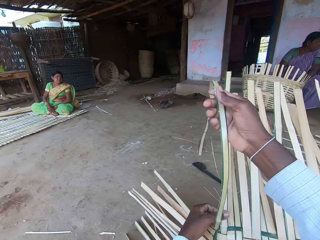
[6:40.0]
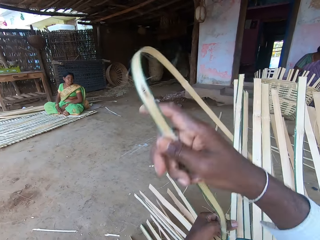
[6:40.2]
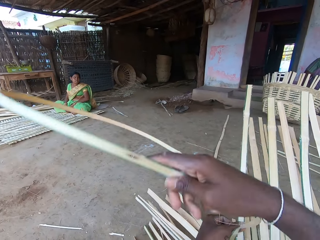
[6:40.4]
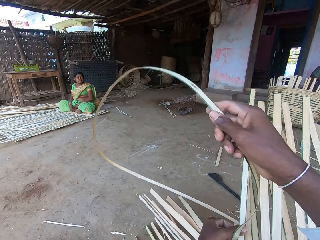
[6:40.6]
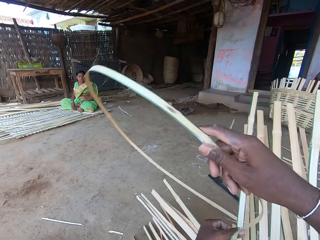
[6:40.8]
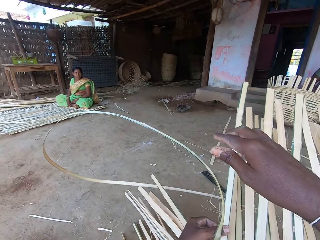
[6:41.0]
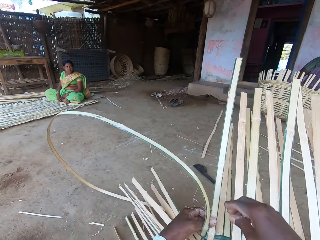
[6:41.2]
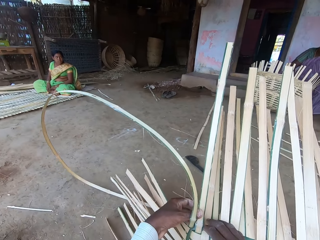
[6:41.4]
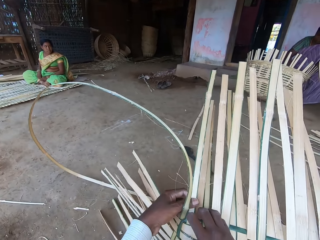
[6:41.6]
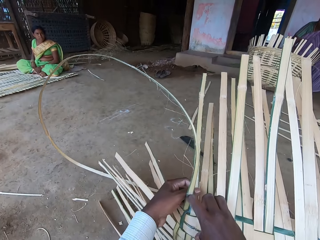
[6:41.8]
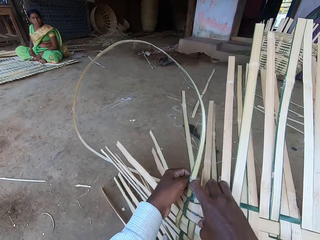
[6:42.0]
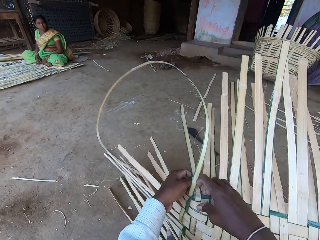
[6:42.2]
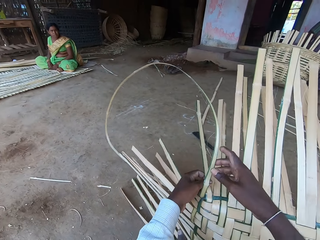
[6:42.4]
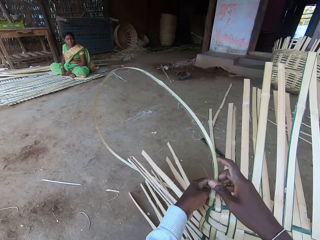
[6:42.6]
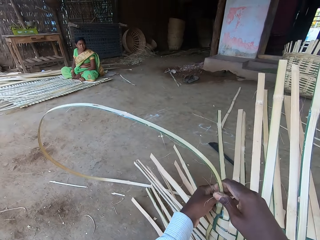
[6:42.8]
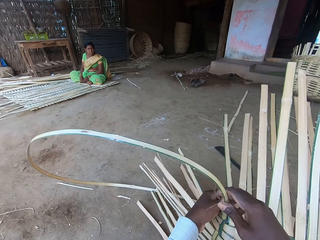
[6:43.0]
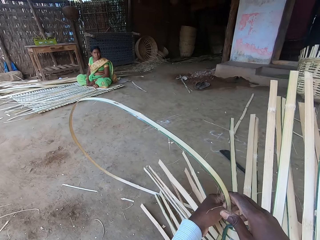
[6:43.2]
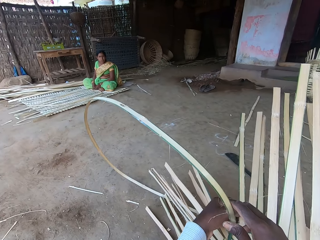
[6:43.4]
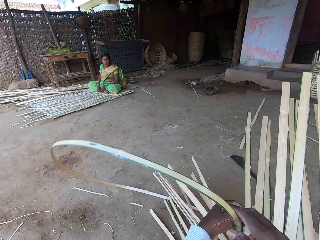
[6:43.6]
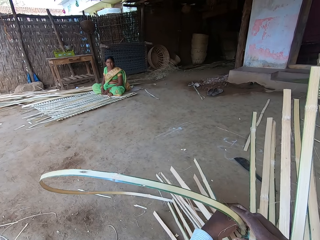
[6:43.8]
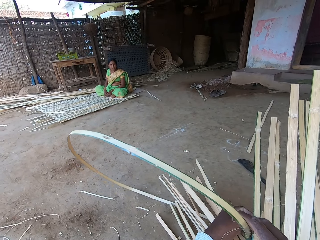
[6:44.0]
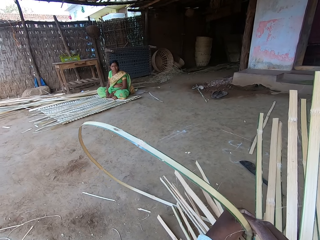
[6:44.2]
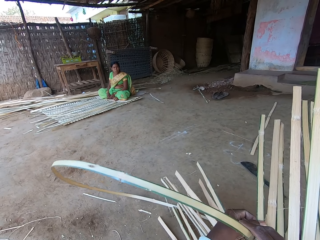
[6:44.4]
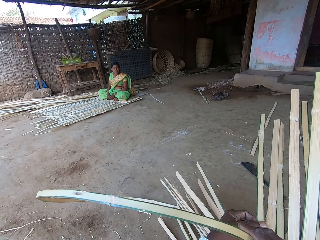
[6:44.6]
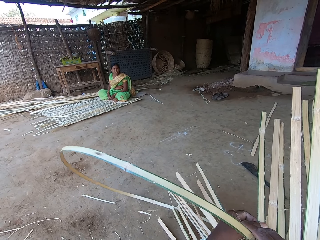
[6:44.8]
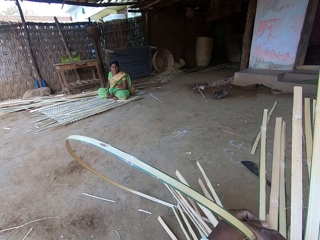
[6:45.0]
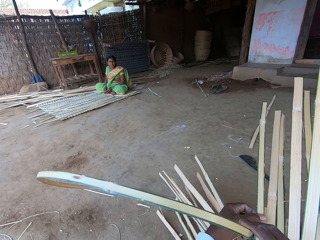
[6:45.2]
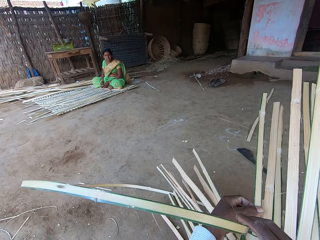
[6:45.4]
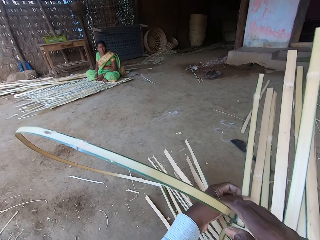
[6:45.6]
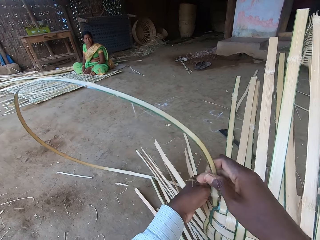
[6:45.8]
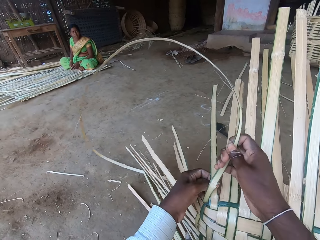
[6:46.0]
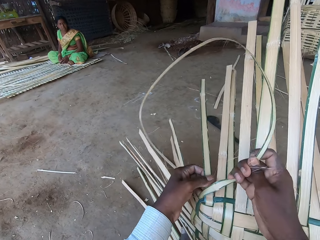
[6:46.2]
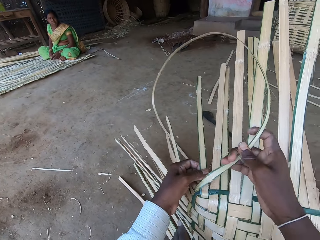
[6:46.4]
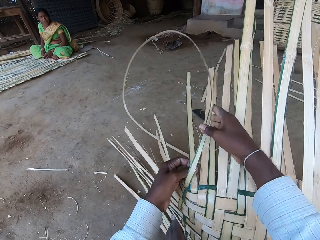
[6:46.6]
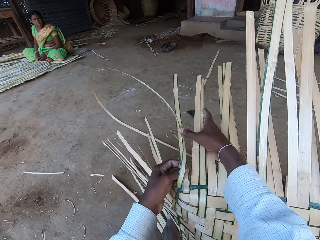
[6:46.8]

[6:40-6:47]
The camera wearer talks.

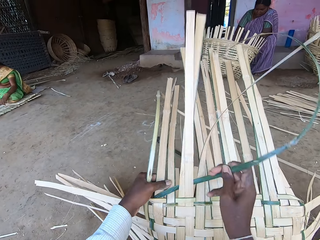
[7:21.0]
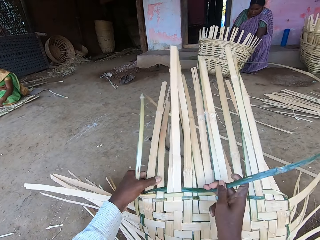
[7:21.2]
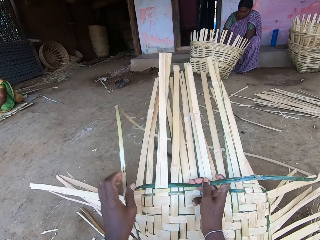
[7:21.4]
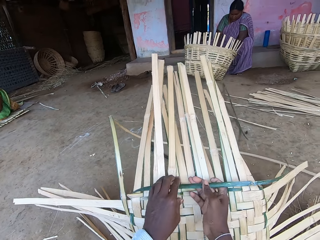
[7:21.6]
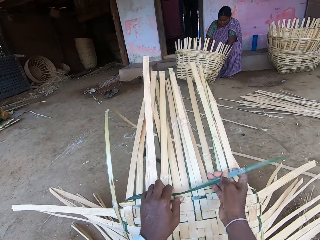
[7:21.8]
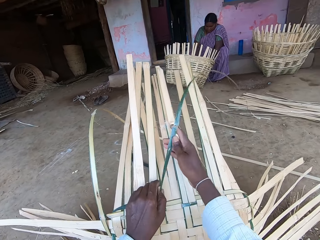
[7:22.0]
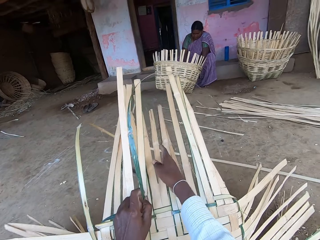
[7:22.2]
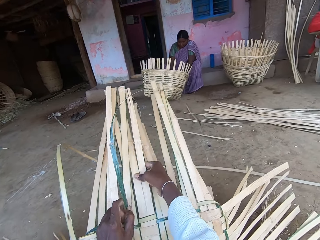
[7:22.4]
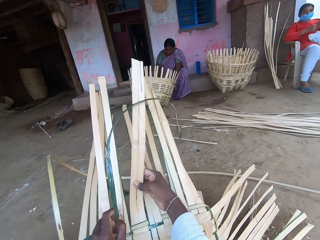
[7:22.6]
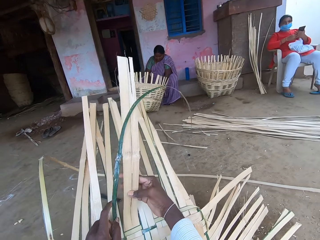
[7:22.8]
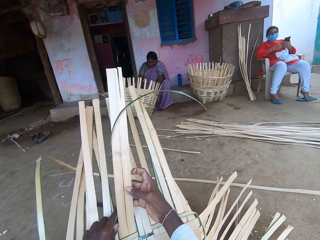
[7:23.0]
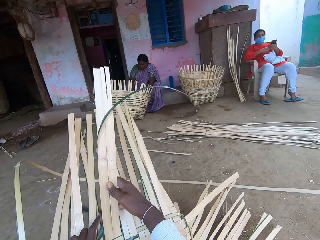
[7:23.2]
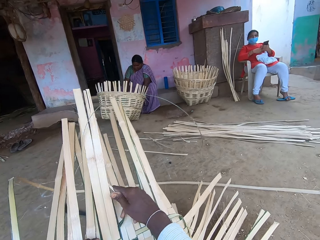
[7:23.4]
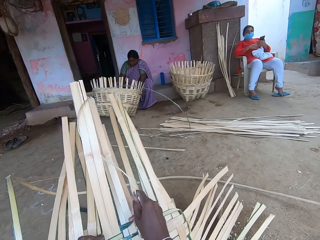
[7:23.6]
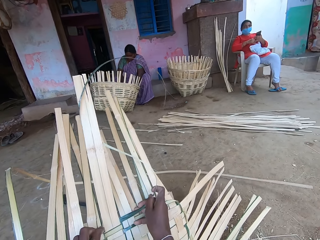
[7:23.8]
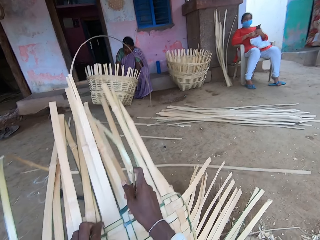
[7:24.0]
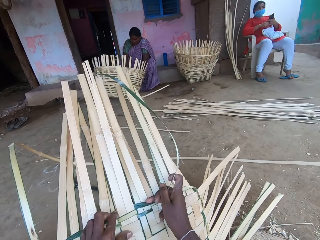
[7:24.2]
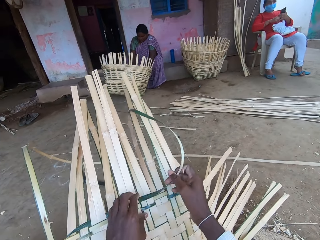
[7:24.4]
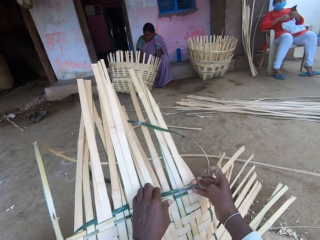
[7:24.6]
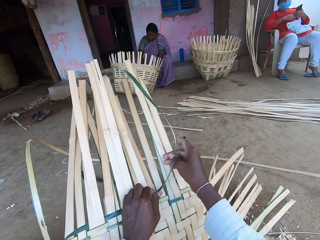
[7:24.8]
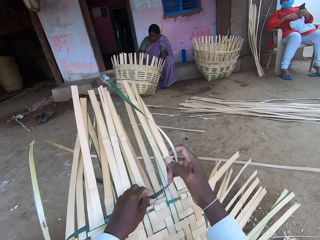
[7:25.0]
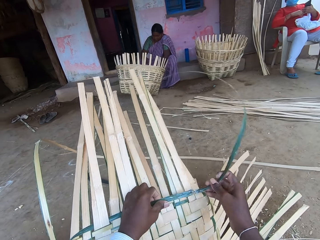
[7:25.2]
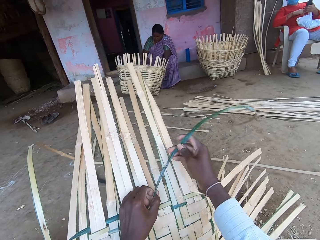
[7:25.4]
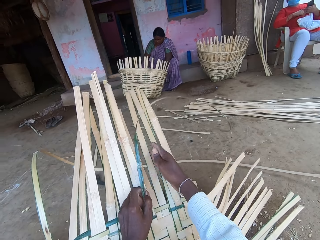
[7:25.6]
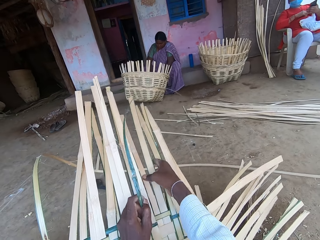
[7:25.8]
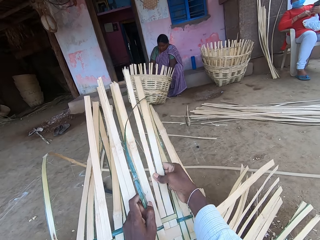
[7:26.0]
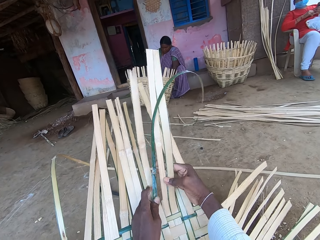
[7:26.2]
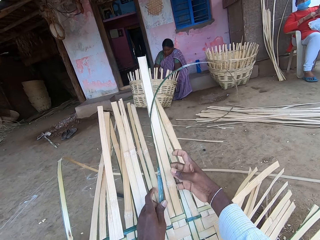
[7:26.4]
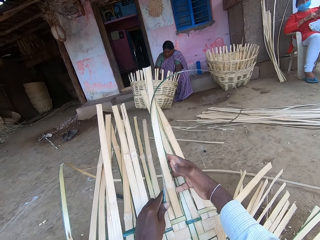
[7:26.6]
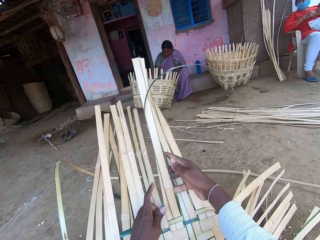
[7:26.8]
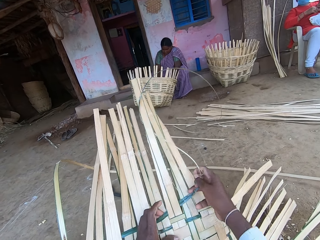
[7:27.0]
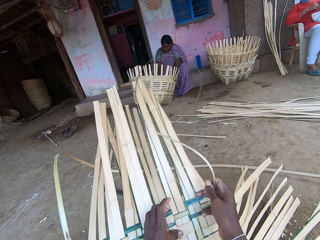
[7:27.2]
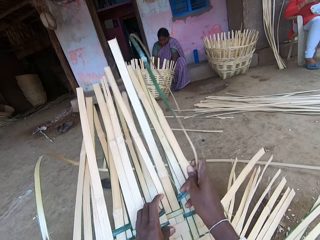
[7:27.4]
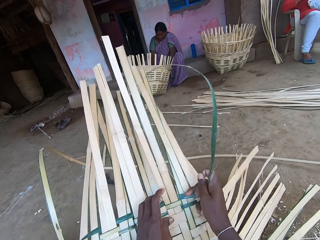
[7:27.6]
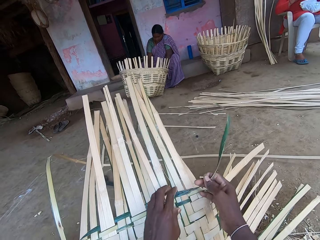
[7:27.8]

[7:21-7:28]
The camera wearer talks. The woman operates the phone with both hands.

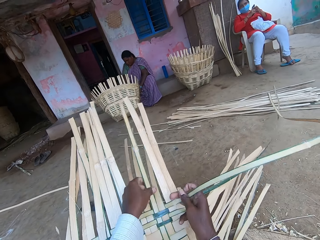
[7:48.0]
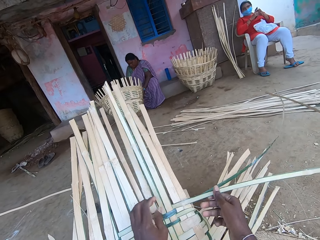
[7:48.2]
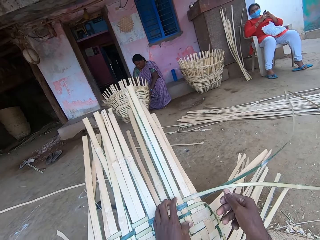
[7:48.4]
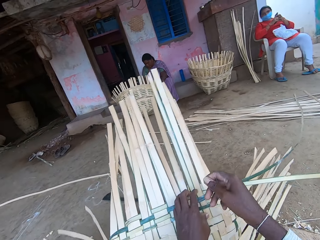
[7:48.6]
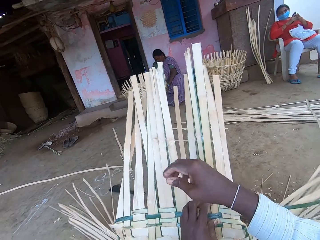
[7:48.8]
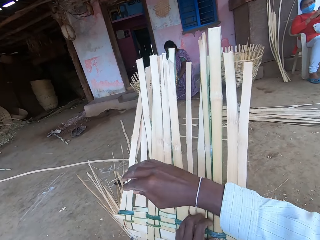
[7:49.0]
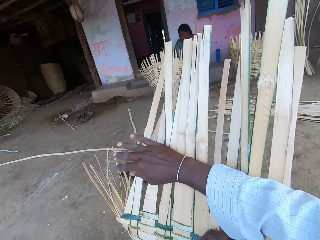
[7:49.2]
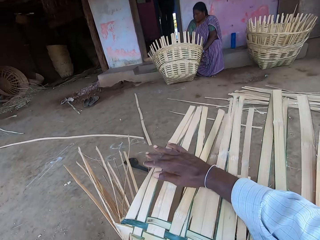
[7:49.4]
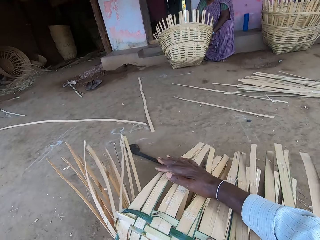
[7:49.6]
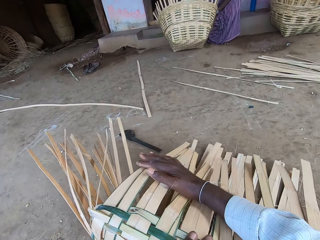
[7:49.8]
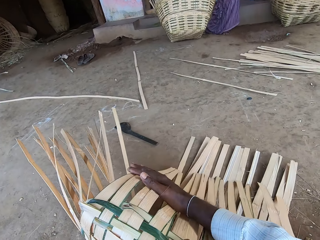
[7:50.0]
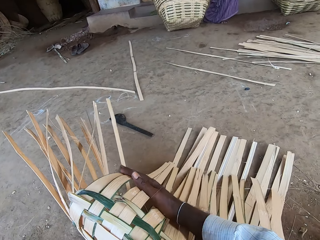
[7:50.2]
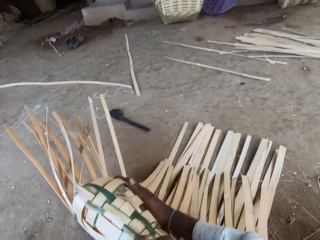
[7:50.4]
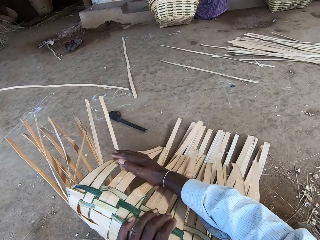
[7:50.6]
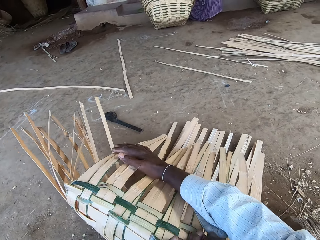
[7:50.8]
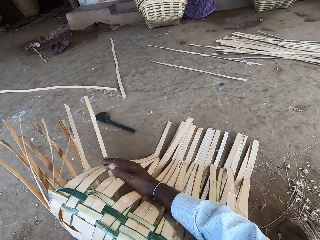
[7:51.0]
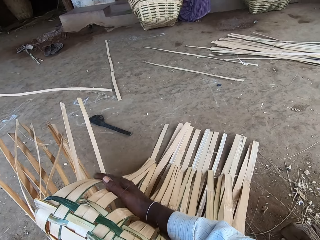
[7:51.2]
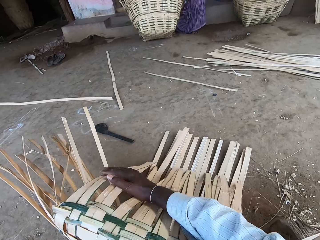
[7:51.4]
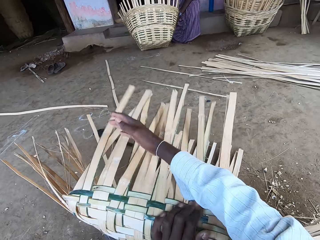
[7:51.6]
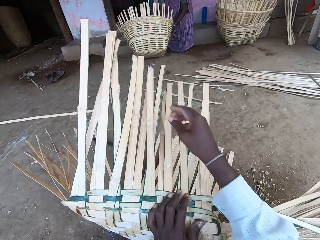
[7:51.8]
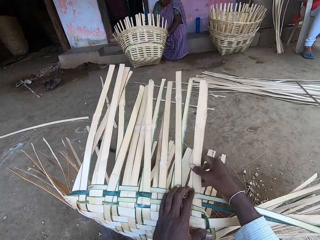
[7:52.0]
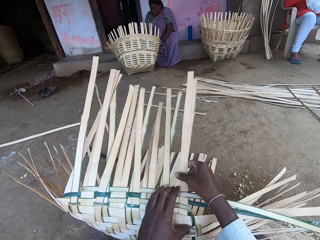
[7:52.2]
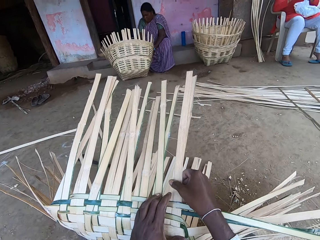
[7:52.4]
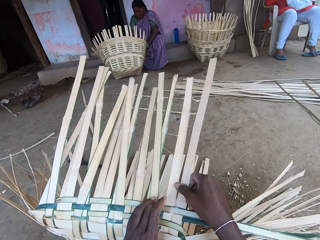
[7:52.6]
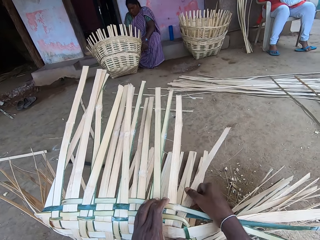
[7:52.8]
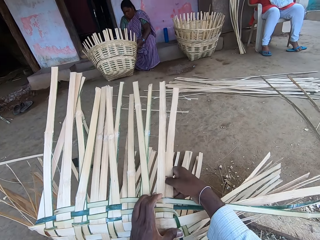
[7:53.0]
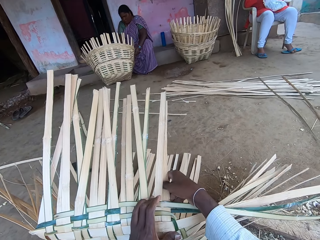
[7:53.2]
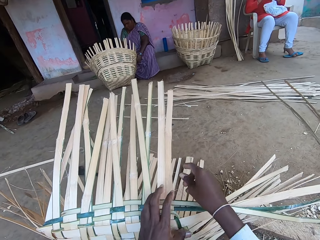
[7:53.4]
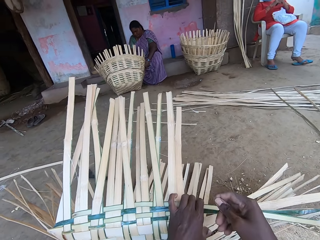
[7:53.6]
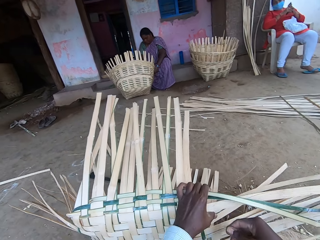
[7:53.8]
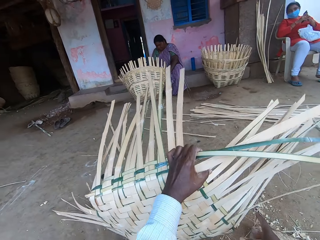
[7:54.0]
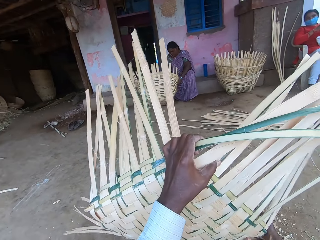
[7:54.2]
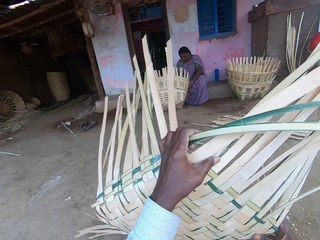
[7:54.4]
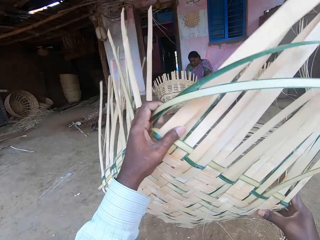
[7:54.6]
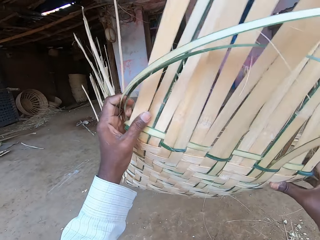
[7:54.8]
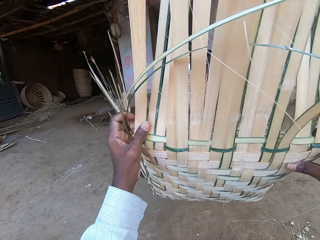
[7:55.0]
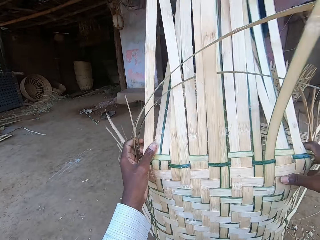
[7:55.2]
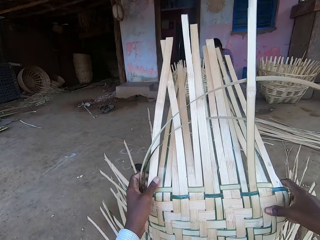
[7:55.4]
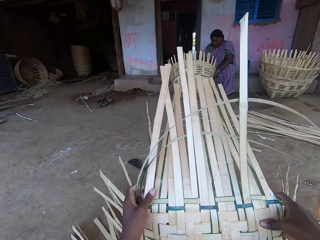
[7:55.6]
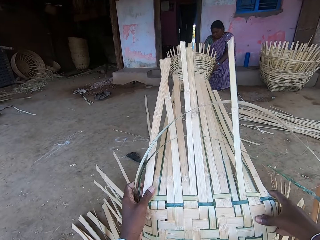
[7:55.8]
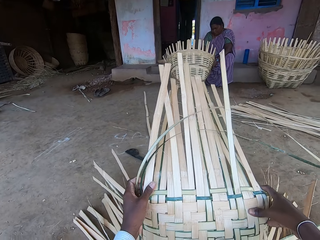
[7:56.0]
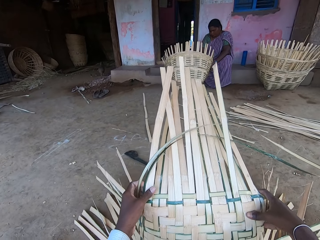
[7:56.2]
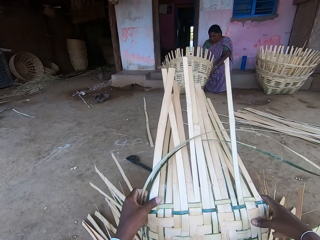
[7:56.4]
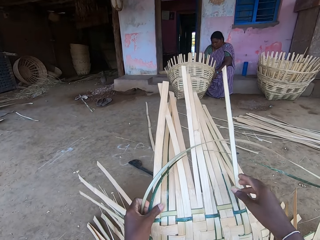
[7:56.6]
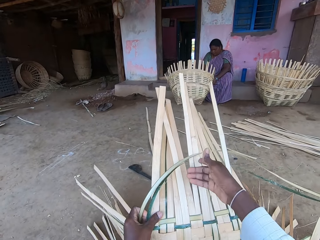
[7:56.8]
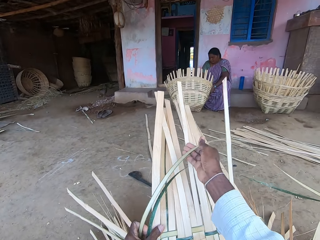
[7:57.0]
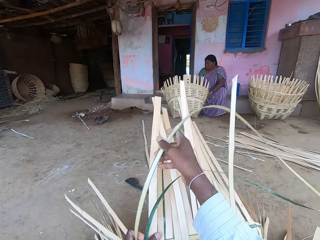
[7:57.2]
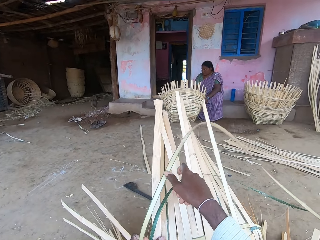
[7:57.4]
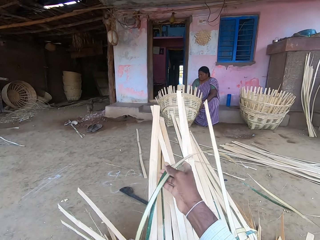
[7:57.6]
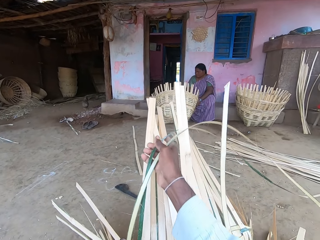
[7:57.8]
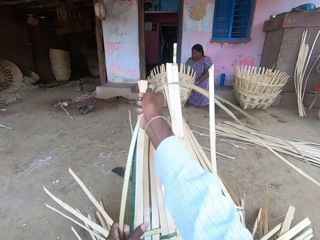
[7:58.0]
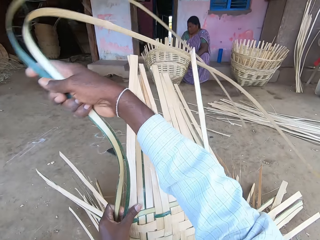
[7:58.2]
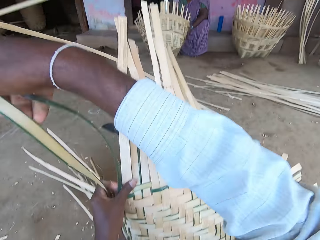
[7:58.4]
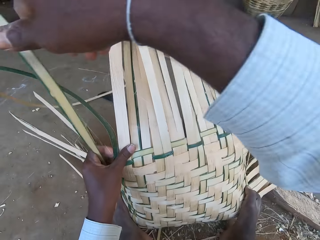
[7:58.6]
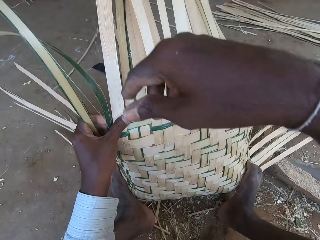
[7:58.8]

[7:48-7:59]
The camera wearer presses the reeds with the right hand. They turn the basket on the ground with both hands. They weave the basket with both hands.
